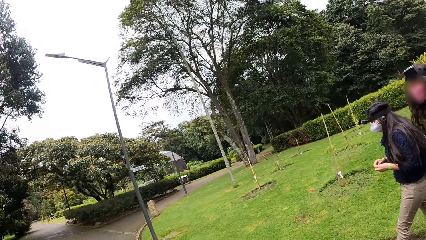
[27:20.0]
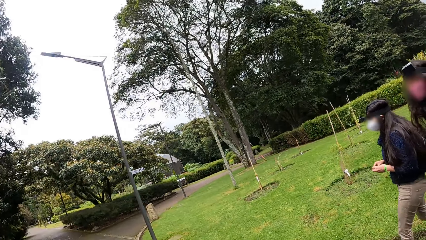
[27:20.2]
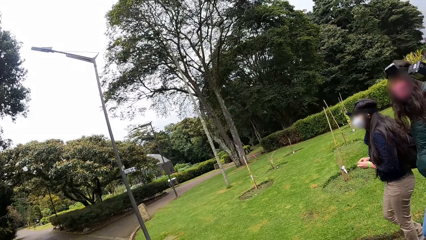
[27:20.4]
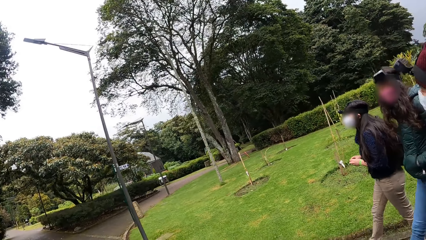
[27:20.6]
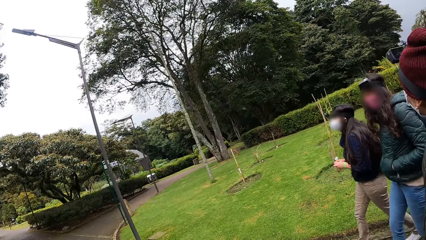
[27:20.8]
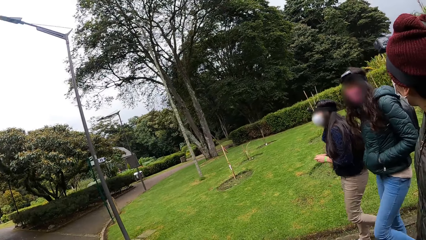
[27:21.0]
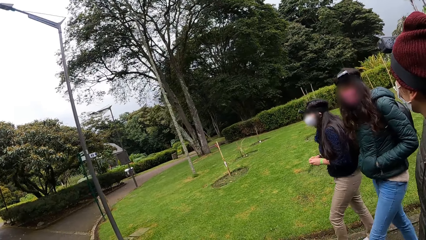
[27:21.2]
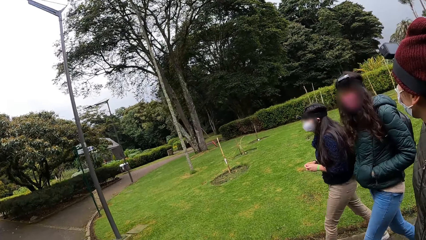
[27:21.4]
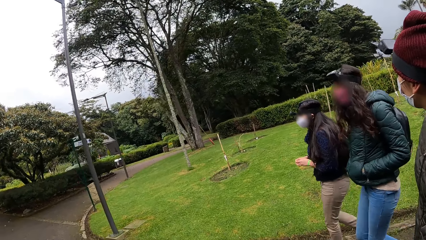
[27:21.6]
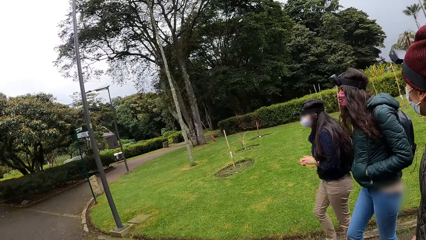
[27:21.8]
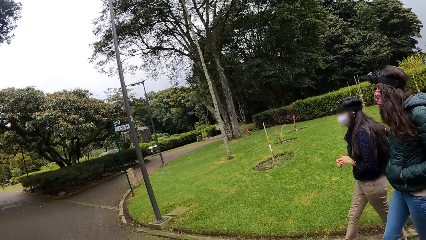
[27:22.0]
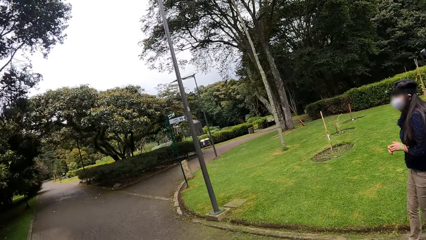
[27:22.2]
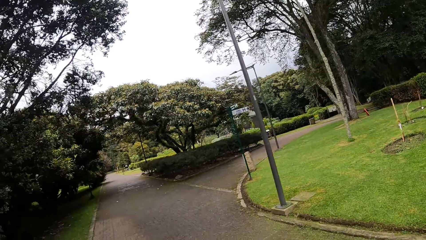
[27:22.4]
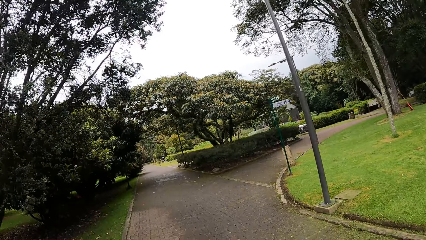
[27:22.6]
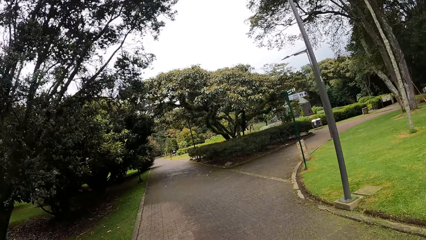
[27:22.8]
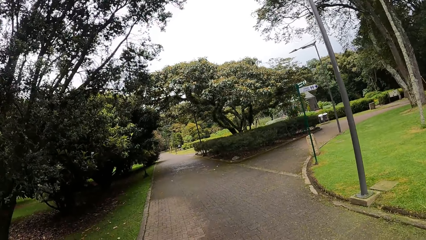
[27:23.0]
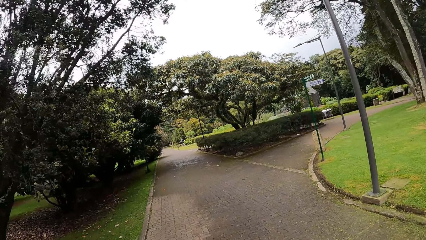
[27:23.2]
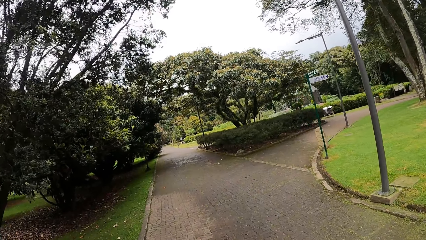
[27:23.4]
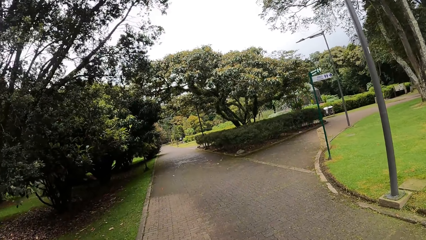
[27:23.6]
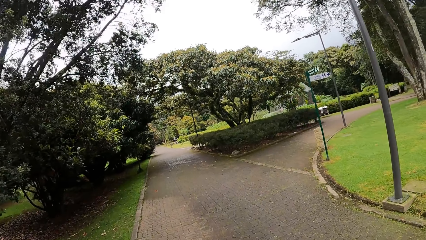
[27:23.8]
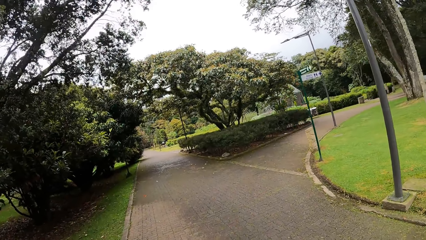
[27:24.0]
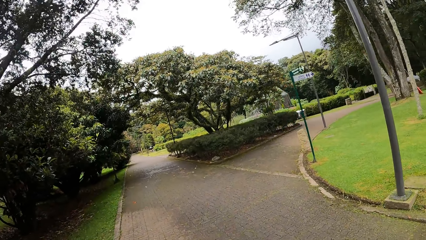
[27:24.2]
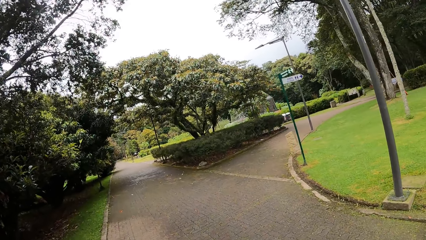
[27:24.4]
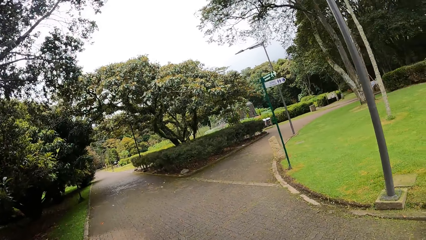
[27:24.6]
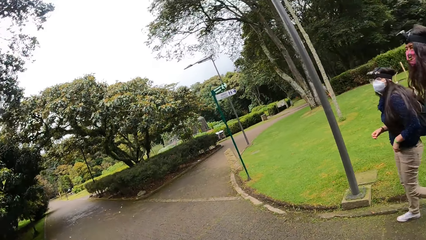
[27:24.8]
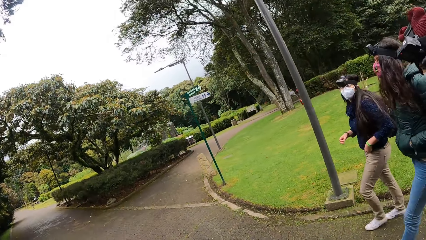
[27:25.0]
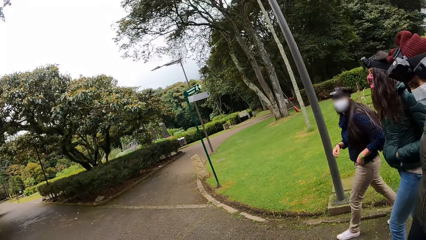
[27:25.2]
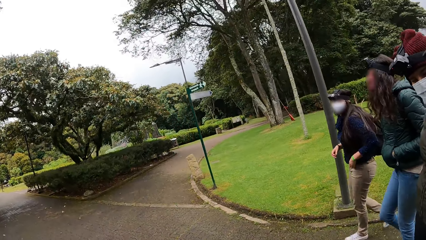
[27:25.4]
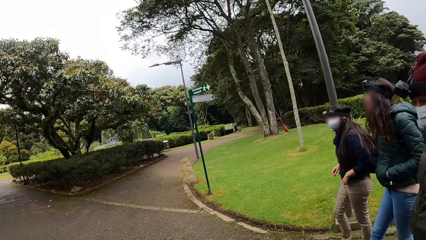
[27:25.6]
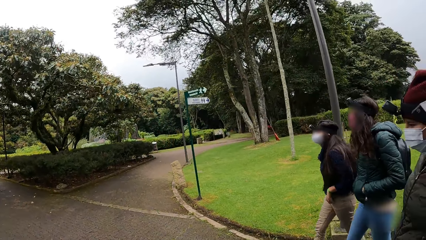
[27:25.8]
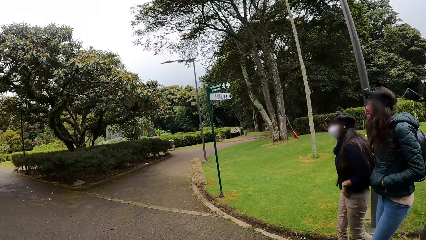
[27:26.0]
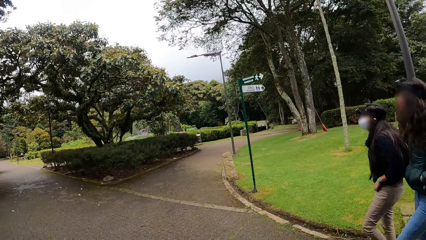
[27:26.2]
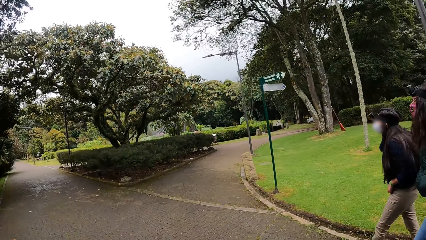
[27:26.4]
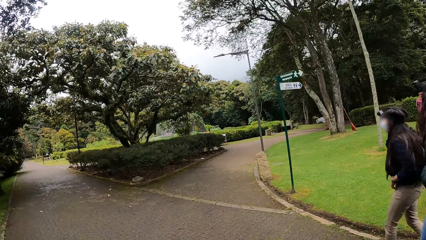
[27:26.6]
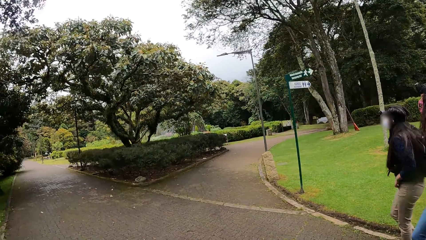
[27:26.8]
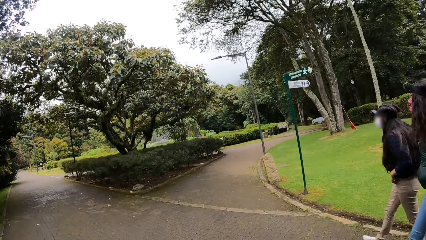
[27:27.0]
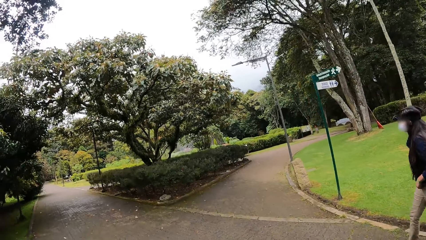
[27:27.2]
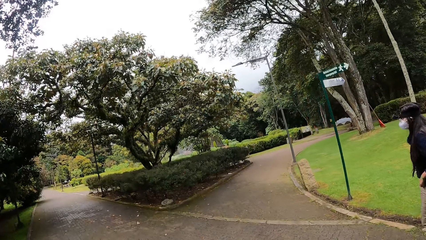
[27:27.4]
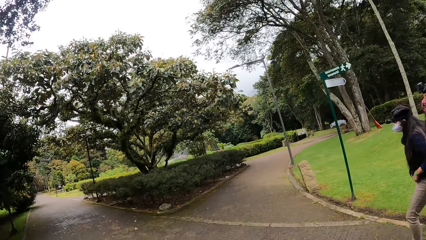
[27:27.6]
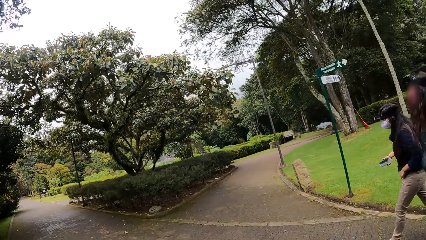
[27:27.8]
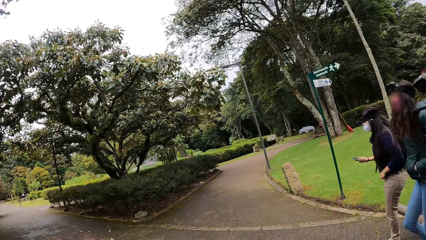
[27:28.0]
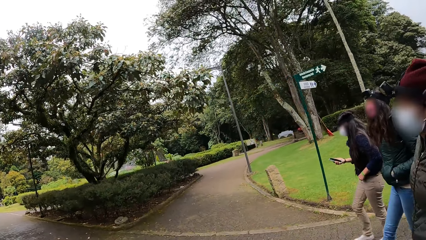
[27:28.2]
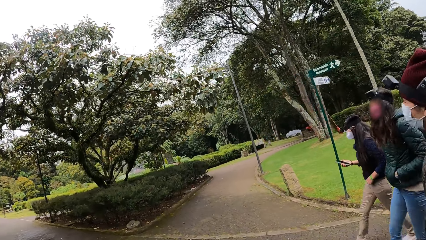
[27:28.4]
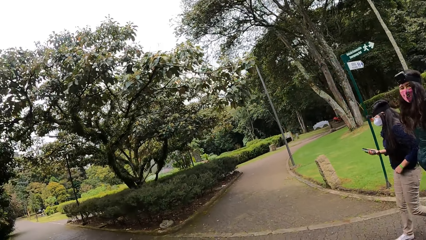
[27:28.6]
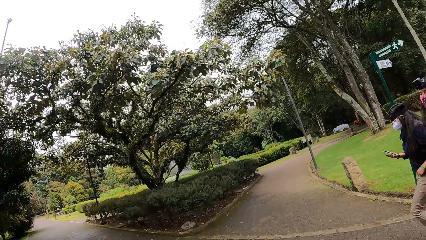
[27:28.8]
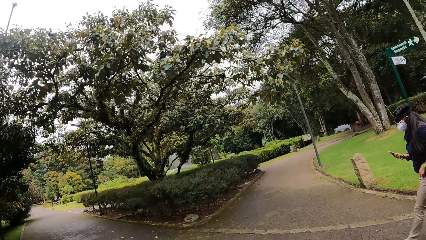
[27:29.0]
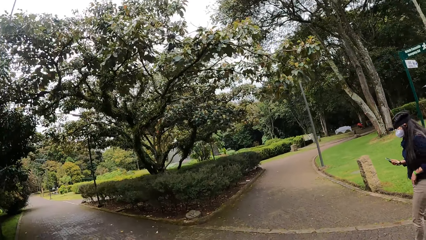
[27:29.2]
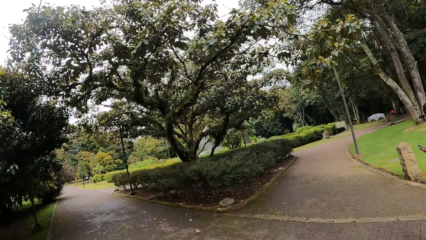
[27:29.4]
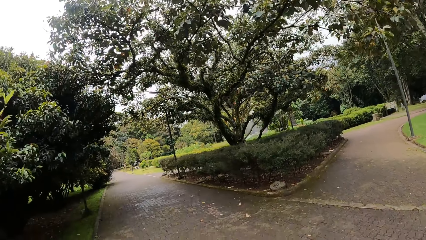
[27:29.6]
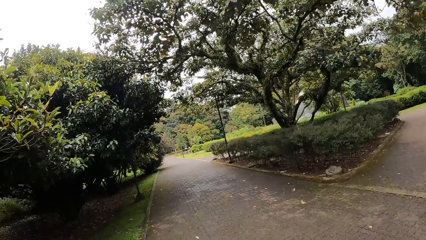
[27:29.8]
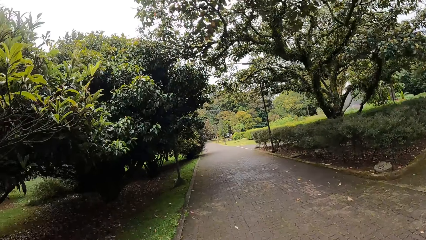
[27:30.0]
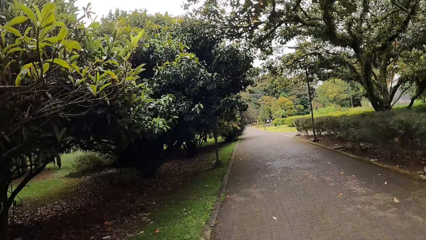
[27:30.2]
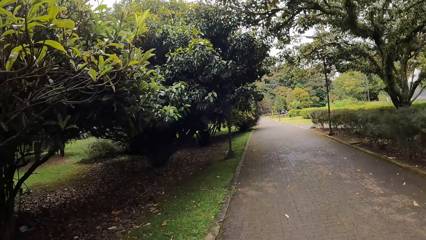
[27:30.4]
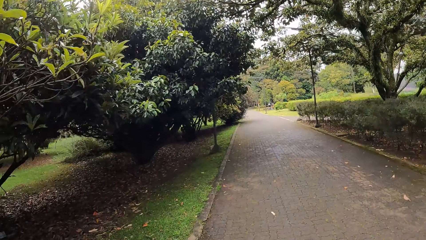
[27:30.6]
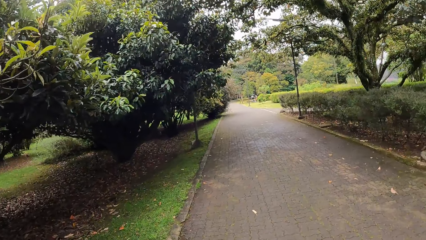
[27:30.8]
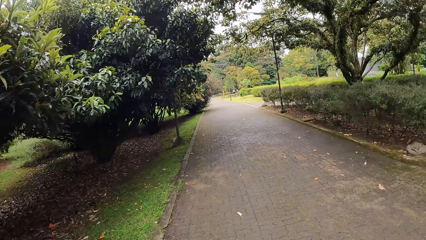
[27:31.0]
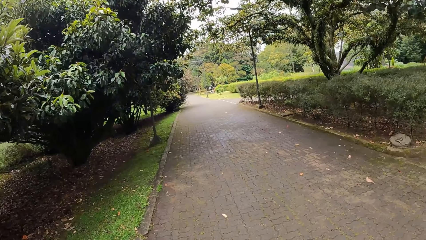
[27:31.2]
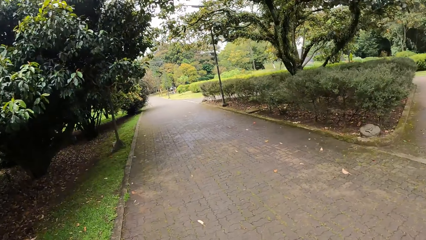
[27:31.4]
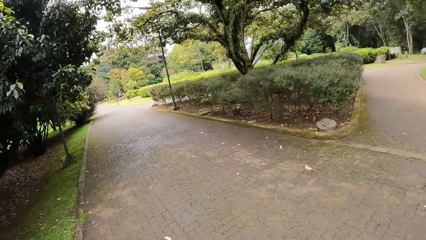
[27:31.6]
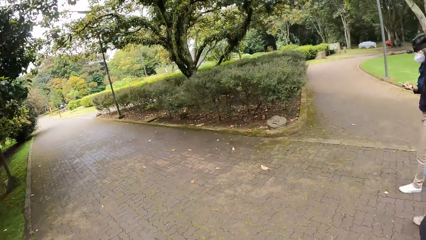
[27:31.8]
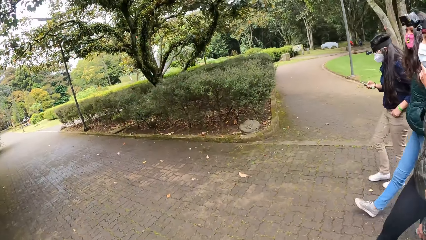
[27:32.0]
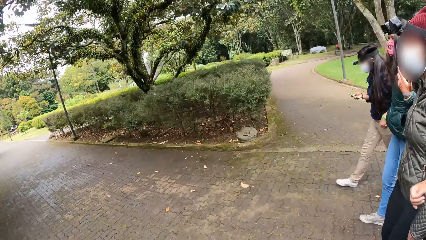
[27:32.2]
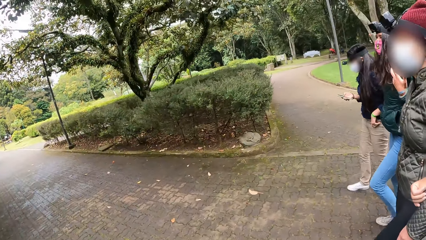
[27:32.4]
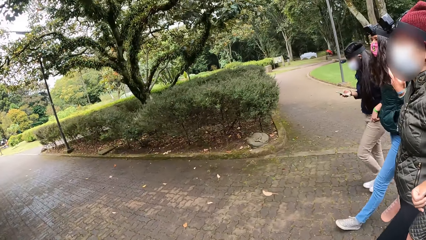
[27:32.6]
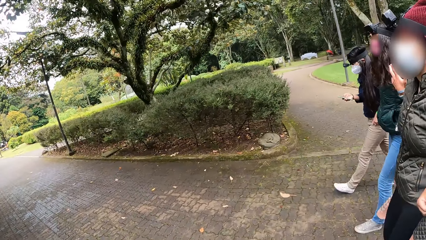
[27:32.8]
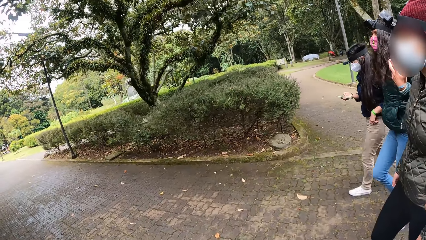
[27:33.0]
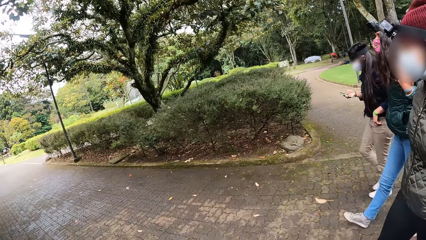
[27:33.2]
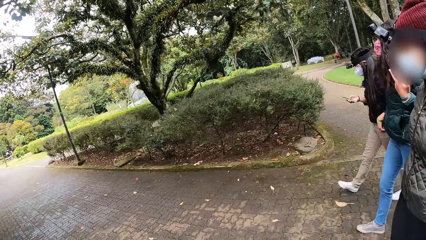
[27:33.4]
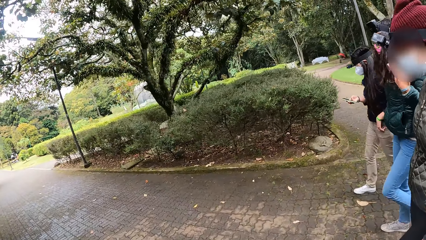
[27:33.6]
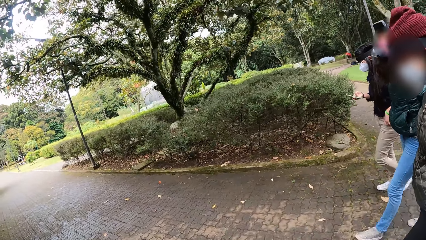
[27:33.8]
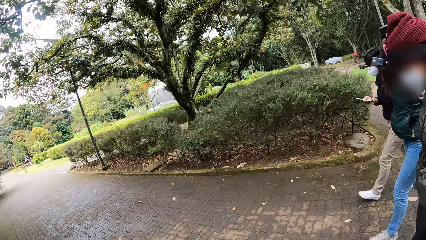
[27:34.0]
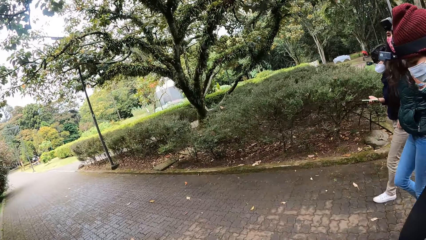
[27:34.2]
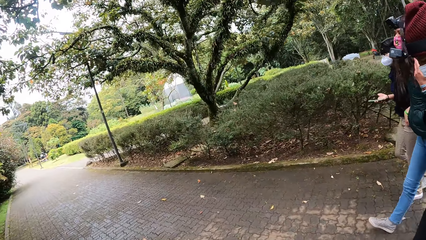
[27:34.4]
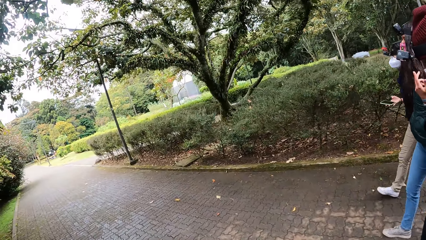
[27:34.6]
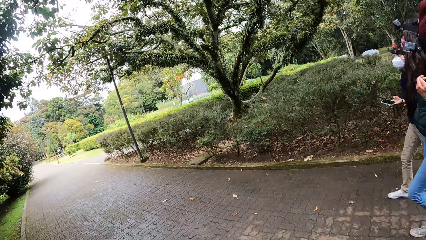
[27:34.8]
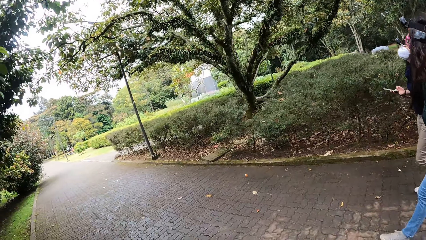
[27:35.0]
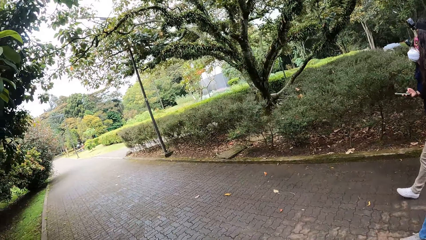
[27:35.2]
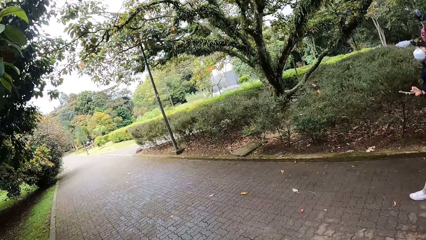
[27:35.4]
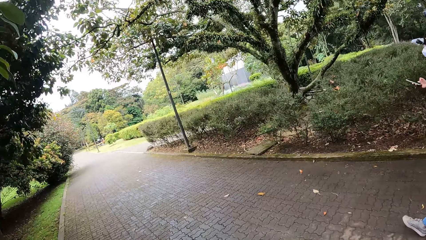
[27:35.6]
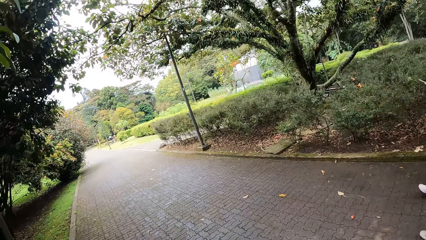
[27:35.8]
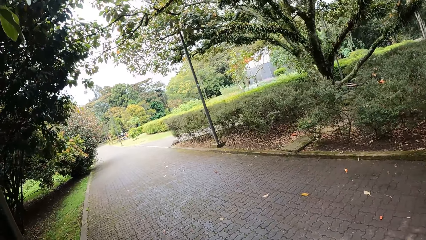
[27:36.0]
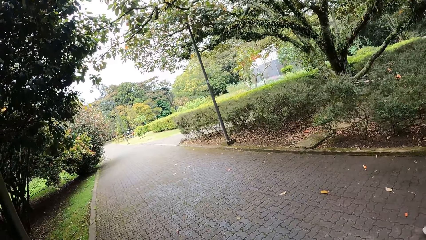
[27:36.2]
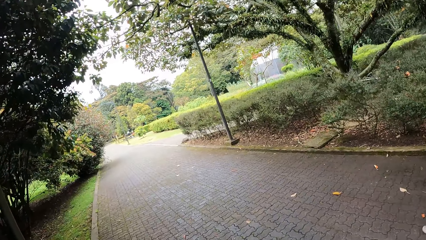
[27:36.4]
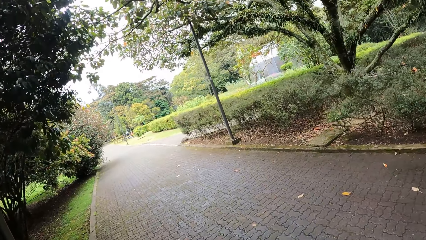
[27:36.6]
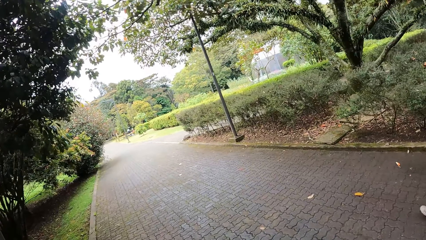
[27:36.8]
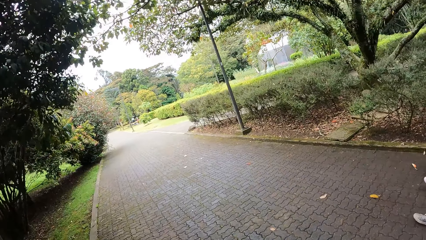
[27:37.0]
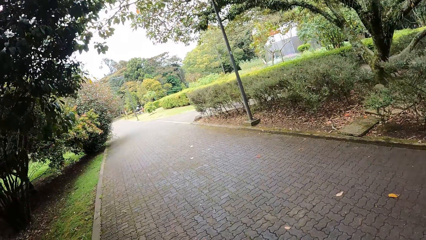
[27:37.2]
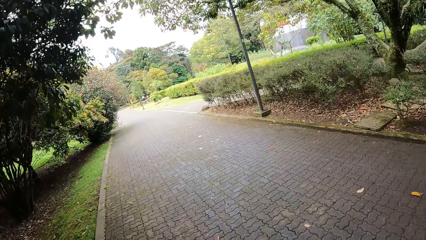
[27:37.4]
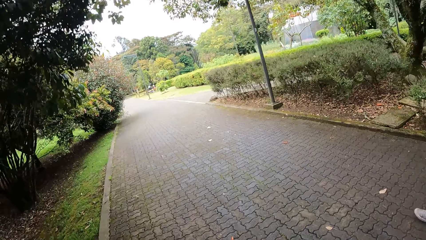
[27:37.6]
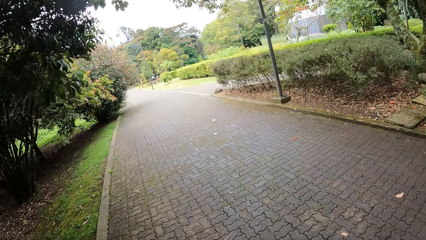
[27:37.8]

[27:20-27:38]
The camera wearer walks on the pavement. They turn their head. A woman picks a phone from her pocket with her right hand. The woman operates the phone with her right hand. The camera wearer walks on the pavement. They turn their head. They walk on the pavement.
